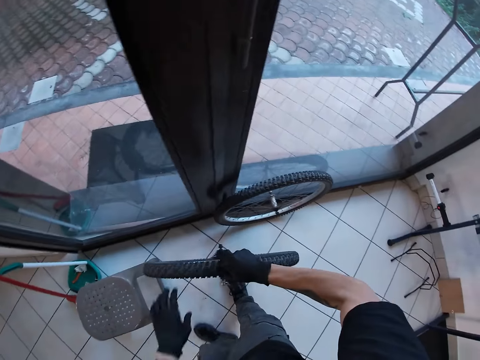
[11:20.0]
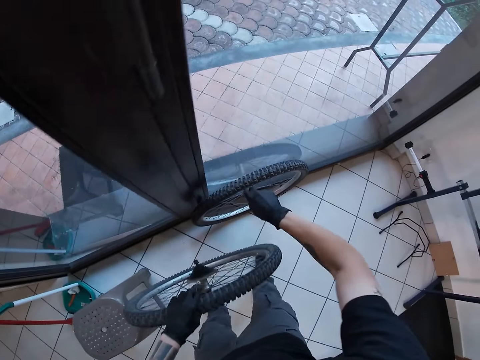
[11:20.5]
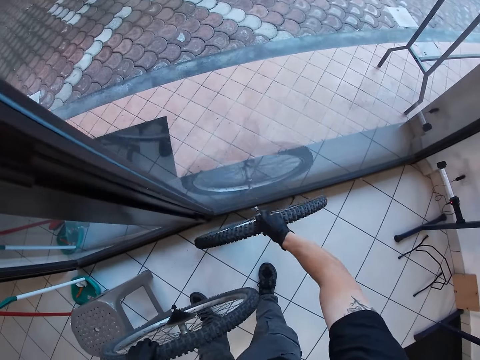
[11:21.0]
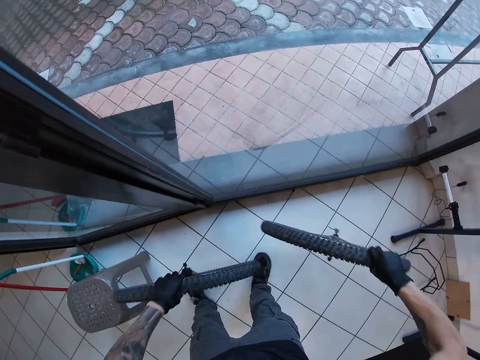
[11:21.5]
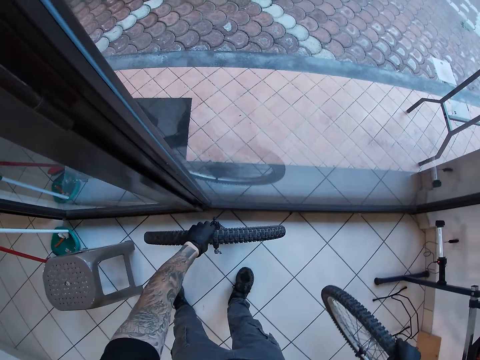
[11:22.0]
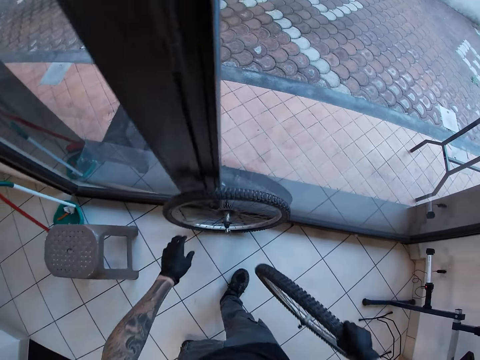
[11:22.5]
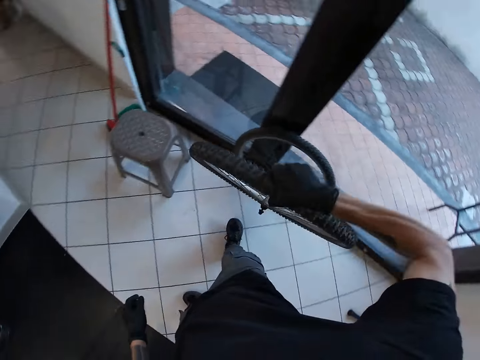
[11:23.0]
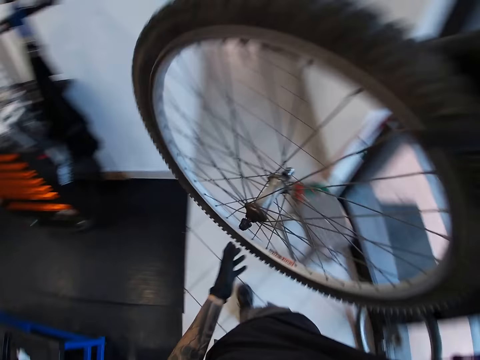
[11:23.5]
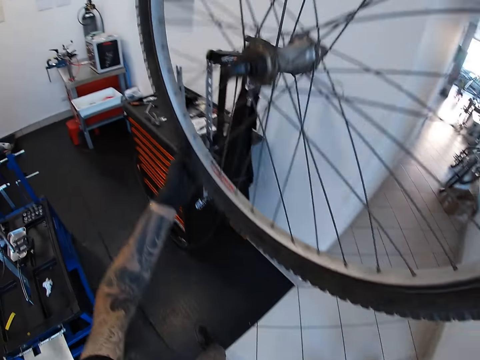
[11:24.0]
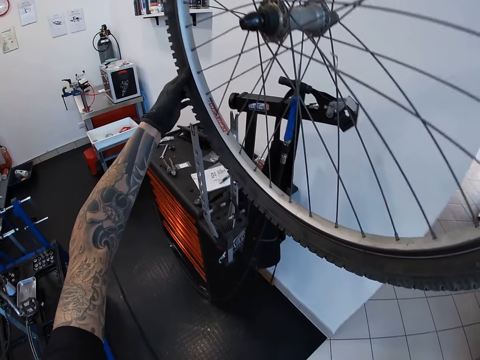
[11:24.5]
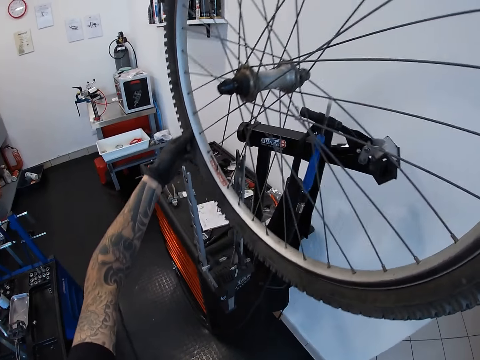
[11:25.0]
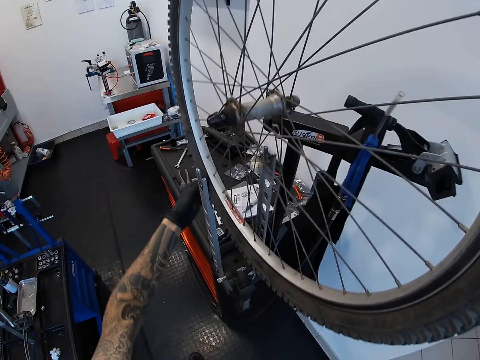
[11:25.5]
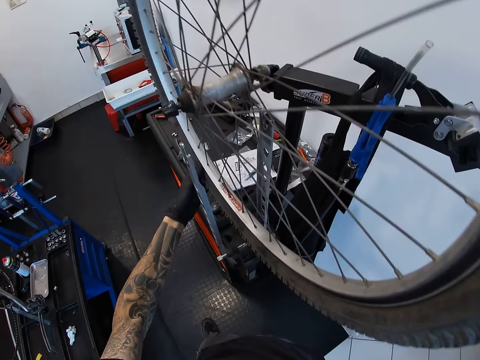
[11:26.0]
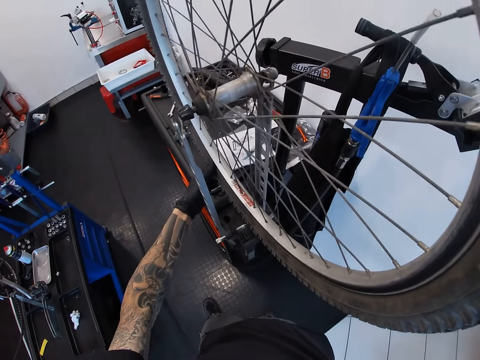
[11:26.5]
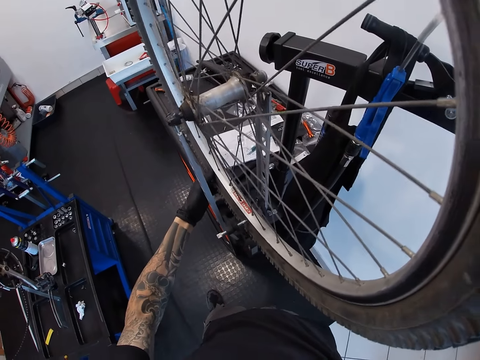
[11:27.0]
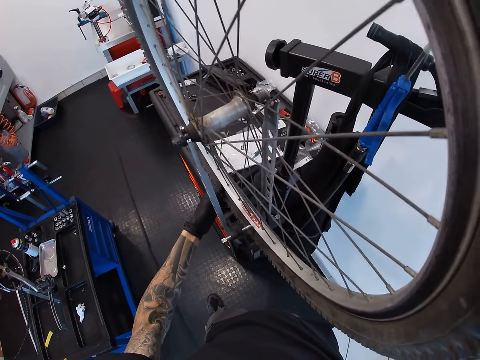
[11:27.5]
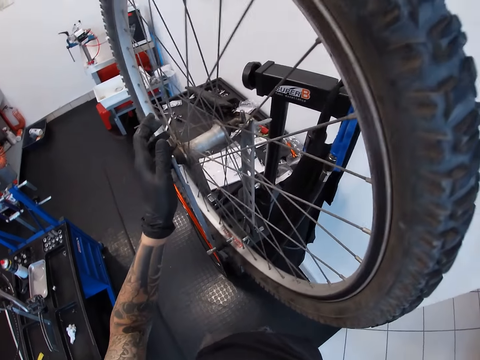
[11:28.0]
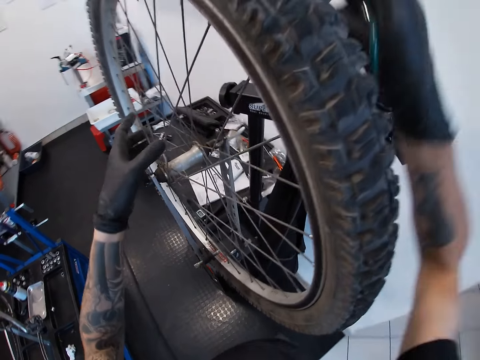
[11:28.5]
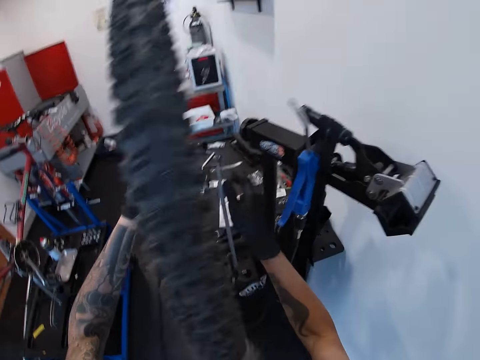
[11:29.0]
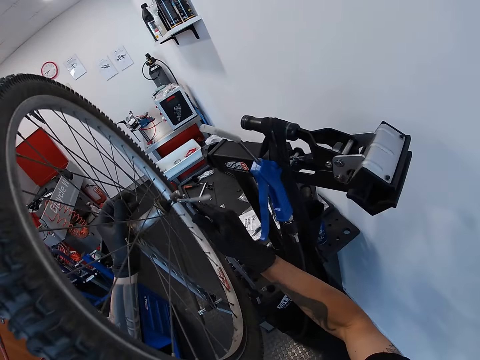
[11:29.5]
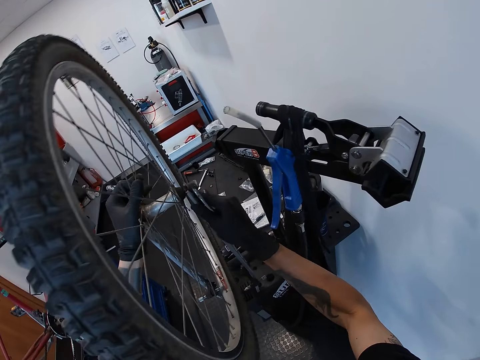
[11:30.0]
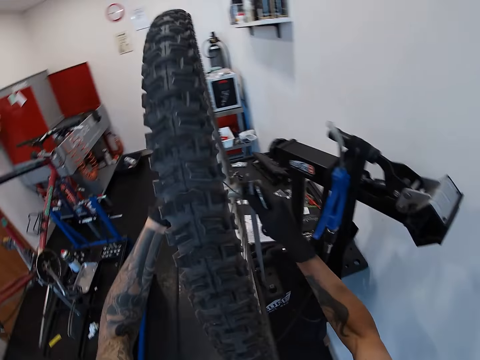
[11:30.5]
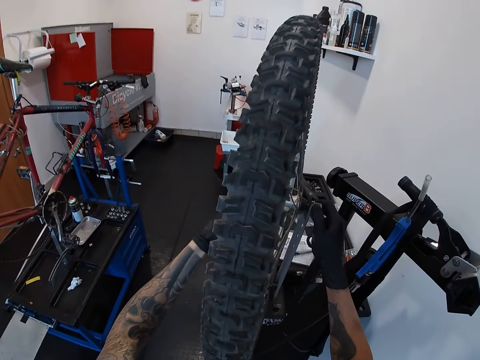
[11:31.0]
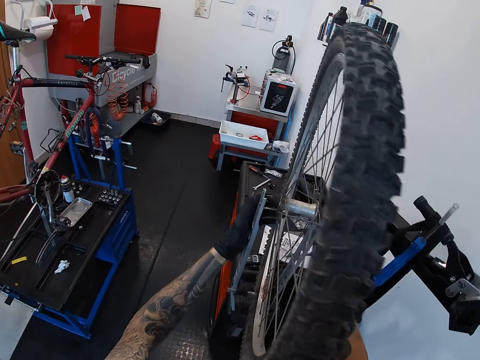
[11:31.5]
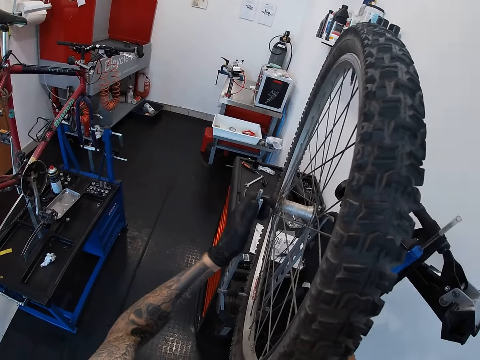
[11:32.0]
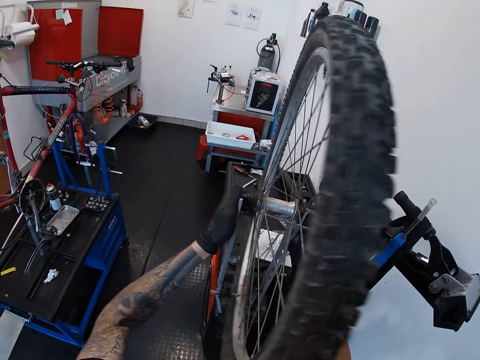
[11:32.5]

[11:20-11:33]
The camera wearer holds the bicycle wheel with his left hand. He picks up the other bicycle wheel from the floor with his right hand. He places the bicycle wheel on the floor with his left hand. He places the bicycle wheel on the wheel truing machine or metal with both hands. He ties the wheel on the metal.

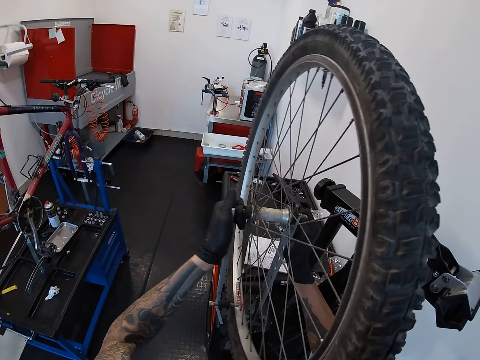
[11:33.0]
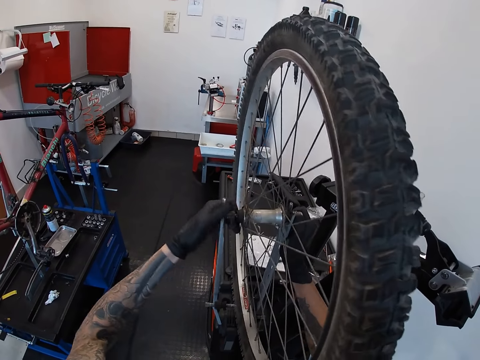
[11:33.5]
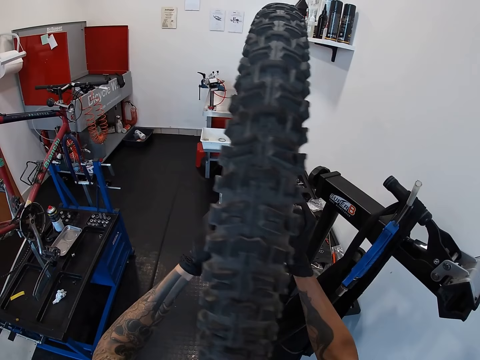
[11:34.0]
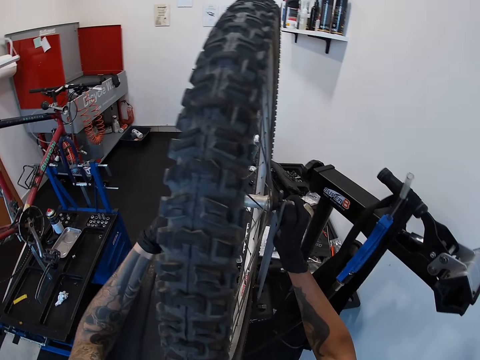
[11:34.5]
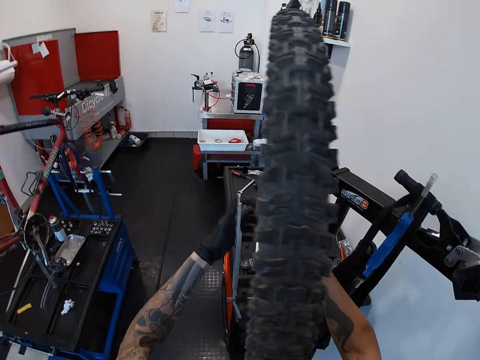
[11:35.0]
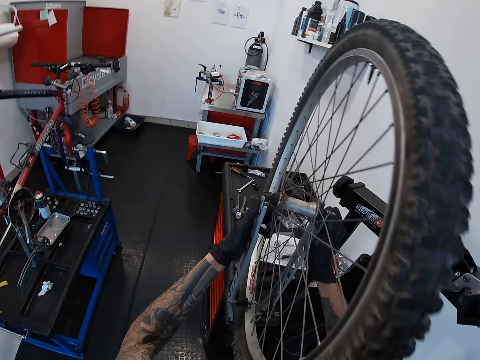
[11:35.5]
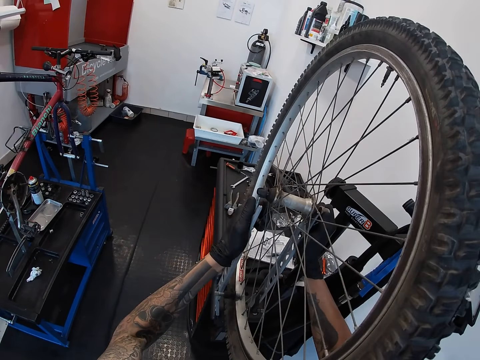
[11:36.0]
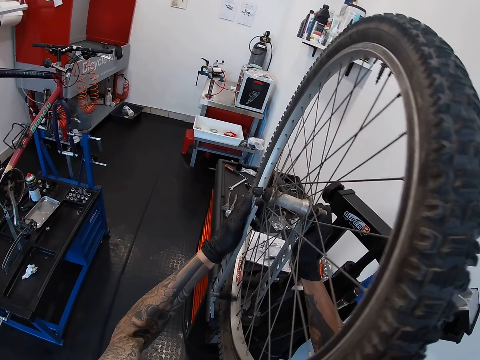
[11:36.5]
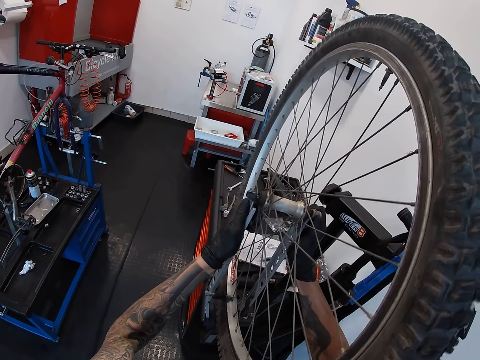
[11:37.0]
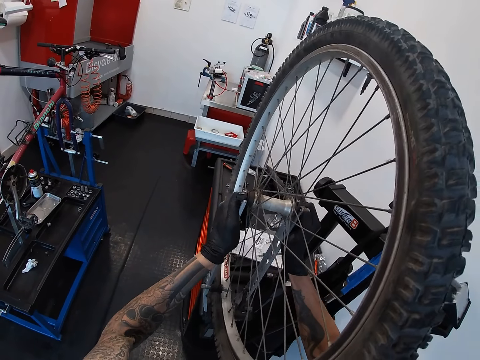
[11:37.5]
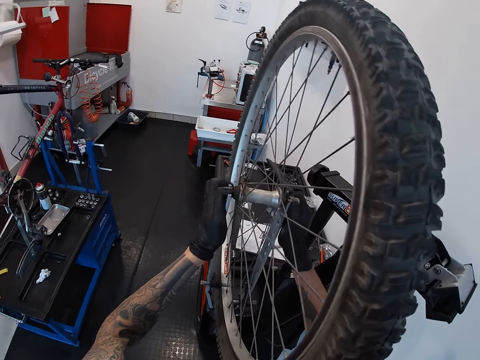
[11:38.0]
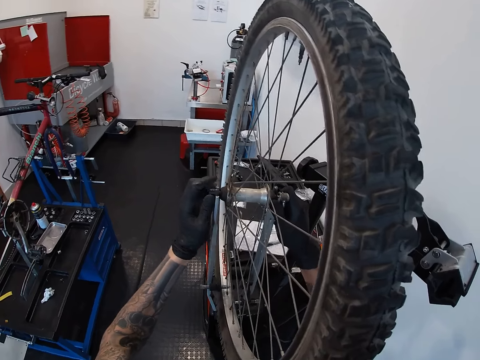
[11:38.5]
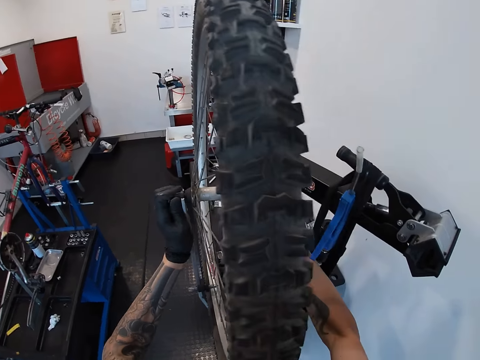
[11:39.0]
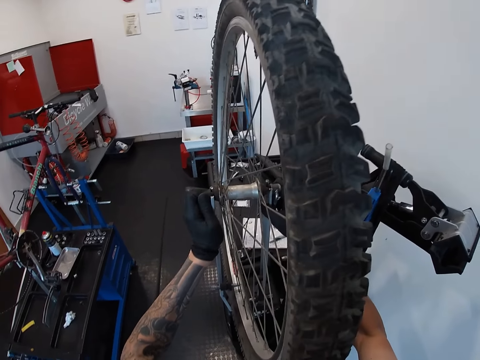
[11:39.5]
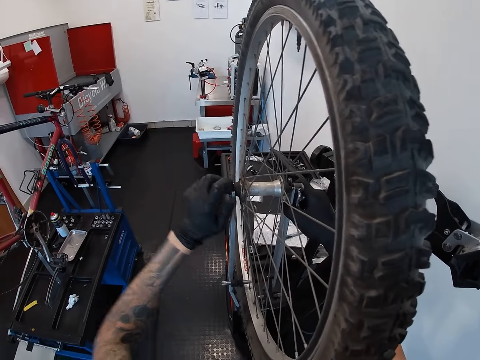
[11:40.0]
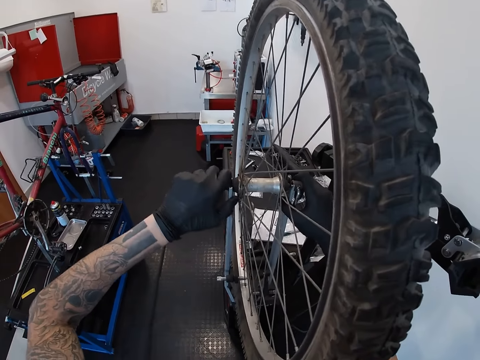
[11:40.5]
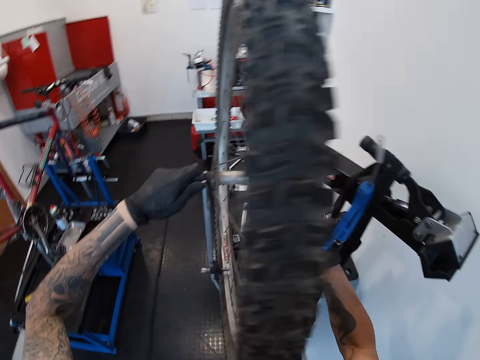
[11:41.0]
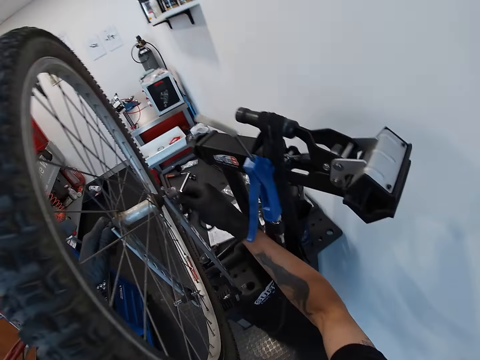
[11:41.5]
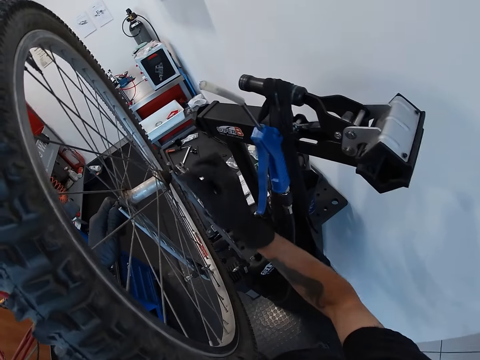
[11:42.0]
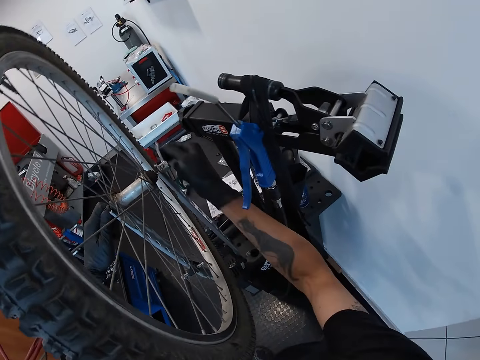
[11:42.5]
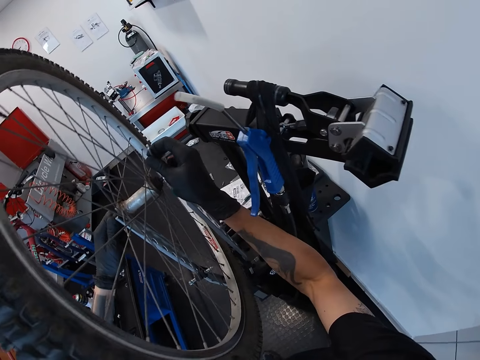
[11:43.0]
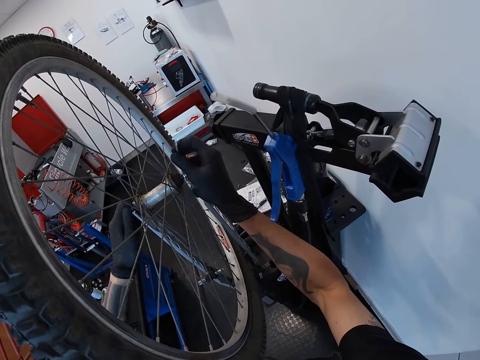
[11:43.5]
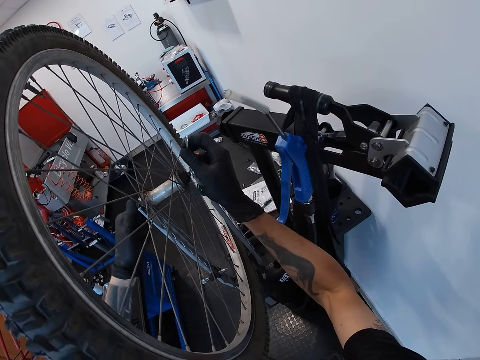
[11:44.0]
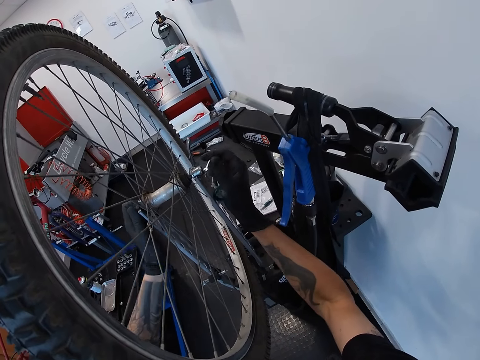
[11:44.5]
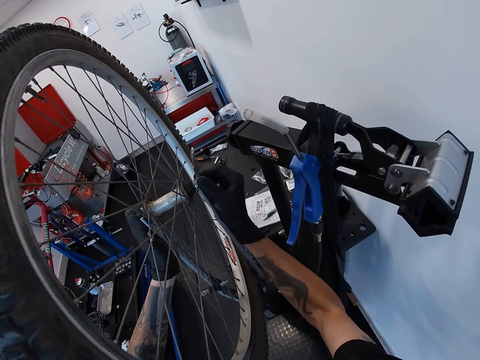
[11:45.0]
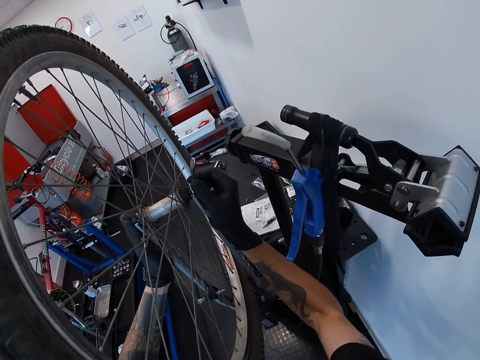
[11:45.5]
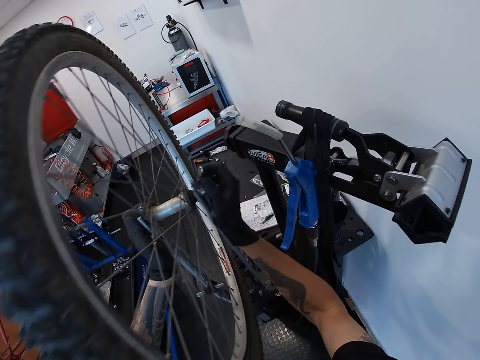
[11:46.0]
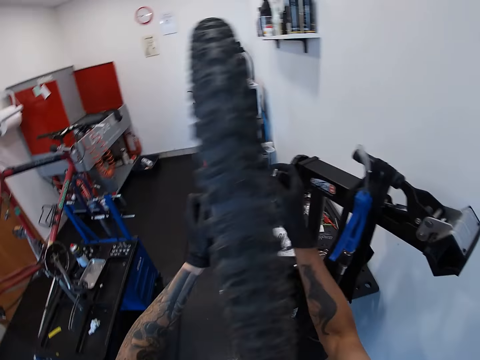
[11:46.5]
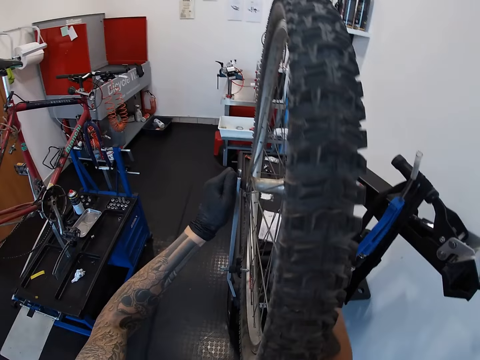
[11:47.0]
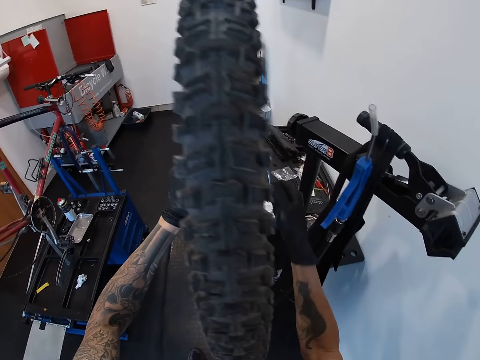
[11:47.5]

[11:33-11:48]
The camera wearer puts the wheel on the metal. They tighten the wheel support handles with both hands. They tie the wheel on the metal.
